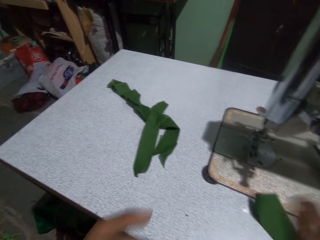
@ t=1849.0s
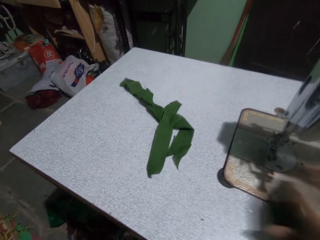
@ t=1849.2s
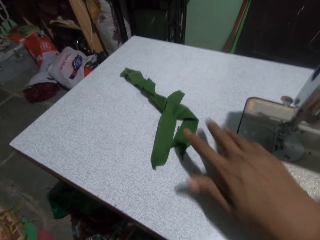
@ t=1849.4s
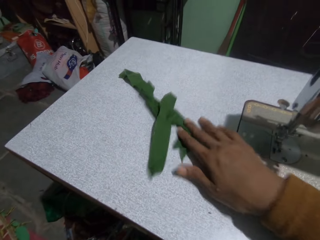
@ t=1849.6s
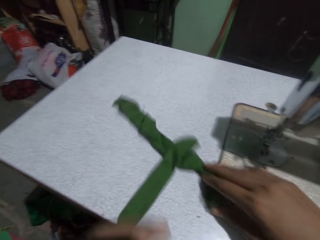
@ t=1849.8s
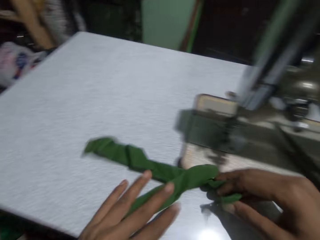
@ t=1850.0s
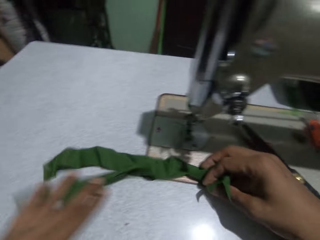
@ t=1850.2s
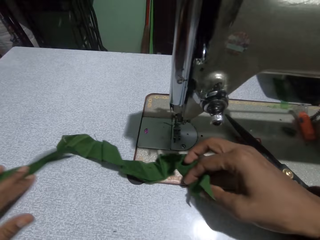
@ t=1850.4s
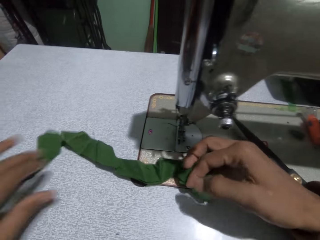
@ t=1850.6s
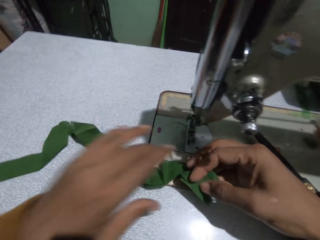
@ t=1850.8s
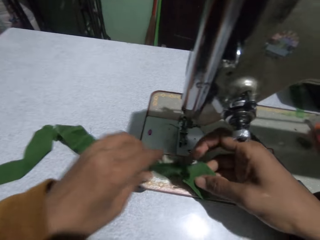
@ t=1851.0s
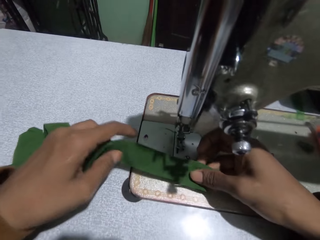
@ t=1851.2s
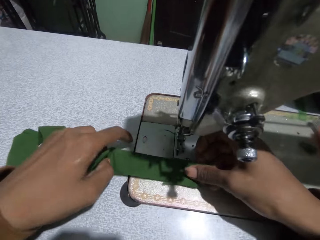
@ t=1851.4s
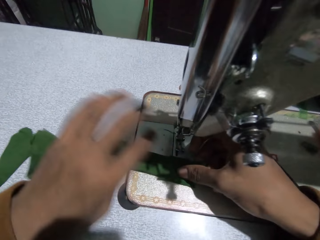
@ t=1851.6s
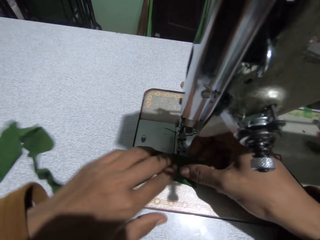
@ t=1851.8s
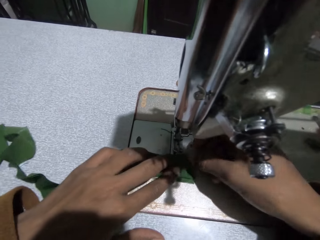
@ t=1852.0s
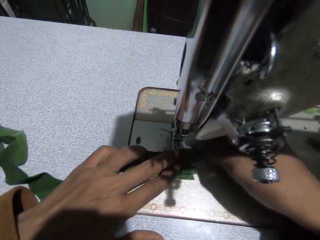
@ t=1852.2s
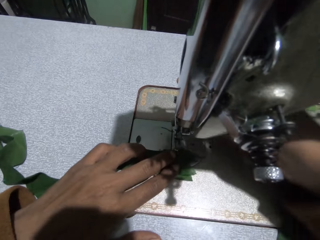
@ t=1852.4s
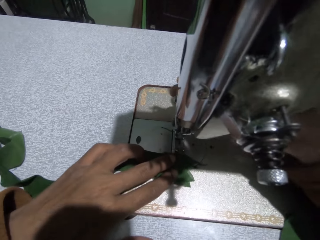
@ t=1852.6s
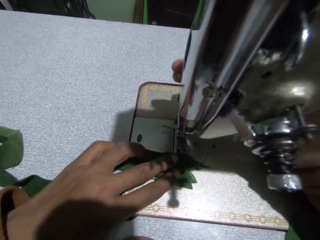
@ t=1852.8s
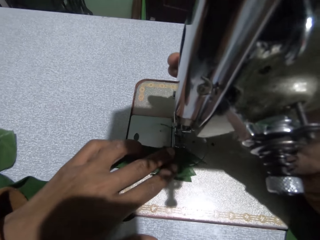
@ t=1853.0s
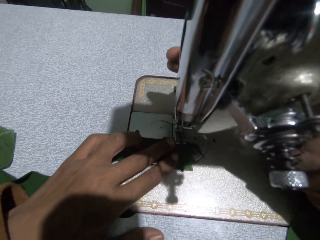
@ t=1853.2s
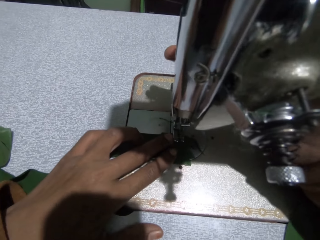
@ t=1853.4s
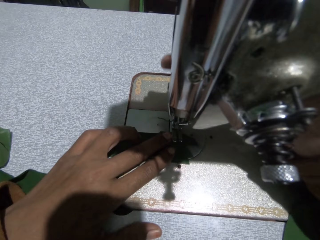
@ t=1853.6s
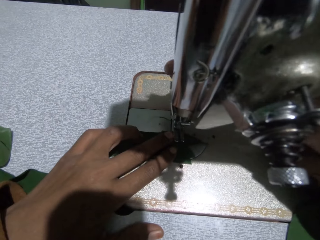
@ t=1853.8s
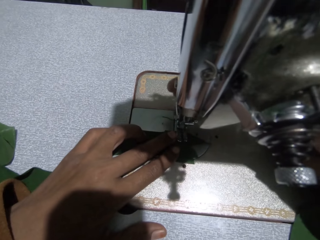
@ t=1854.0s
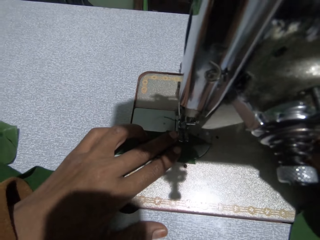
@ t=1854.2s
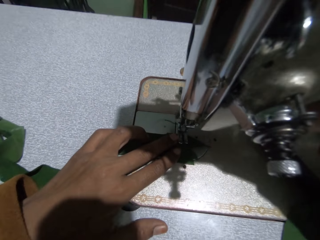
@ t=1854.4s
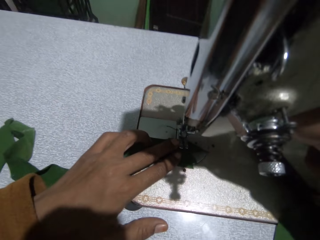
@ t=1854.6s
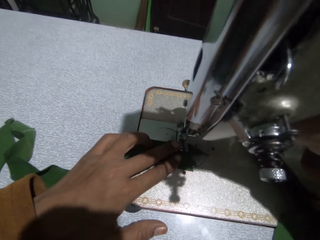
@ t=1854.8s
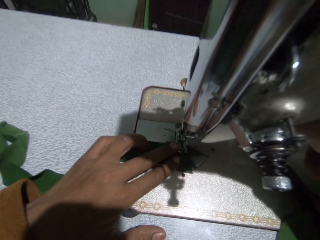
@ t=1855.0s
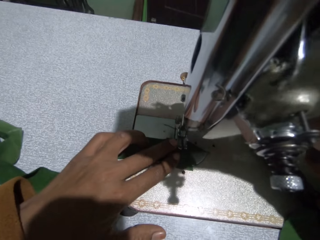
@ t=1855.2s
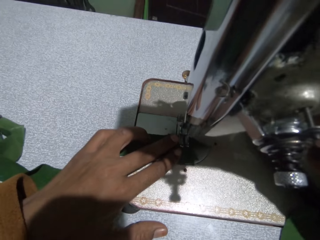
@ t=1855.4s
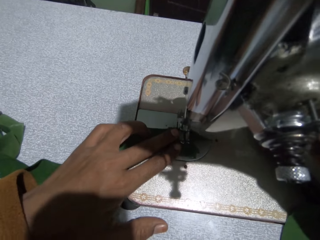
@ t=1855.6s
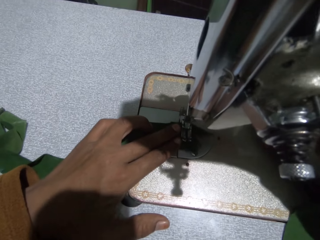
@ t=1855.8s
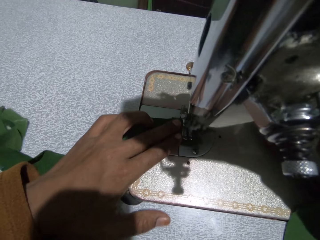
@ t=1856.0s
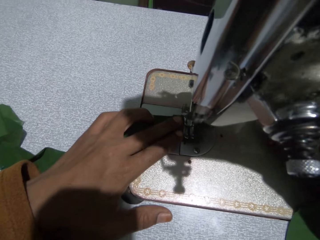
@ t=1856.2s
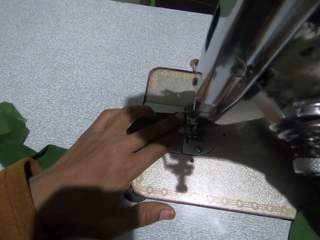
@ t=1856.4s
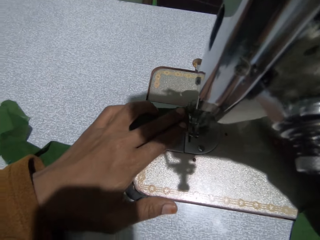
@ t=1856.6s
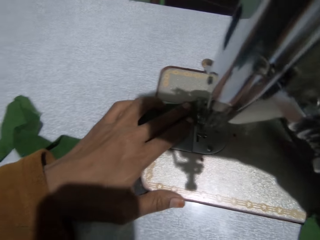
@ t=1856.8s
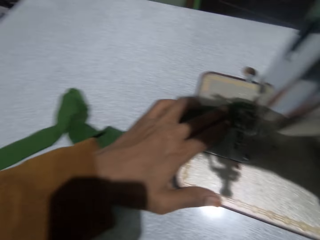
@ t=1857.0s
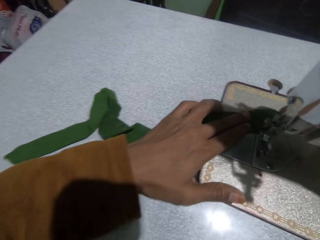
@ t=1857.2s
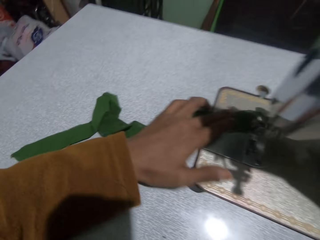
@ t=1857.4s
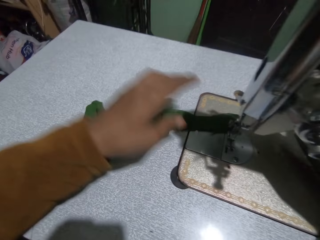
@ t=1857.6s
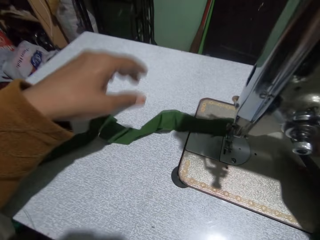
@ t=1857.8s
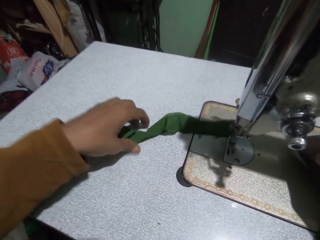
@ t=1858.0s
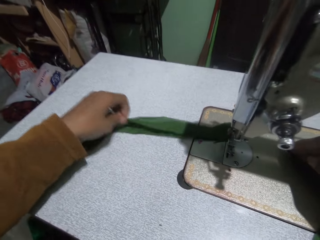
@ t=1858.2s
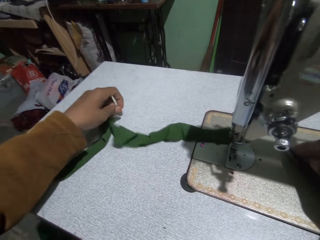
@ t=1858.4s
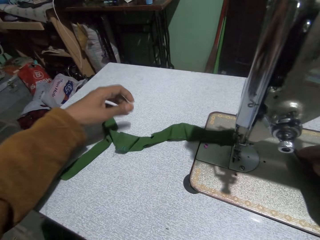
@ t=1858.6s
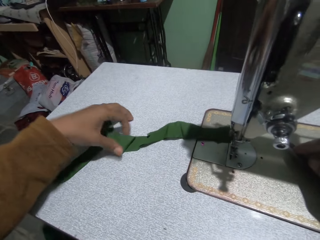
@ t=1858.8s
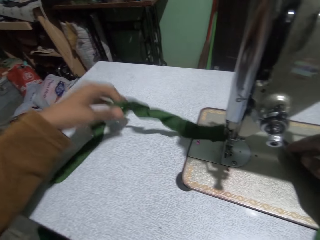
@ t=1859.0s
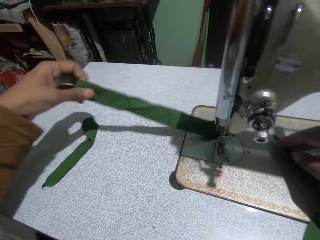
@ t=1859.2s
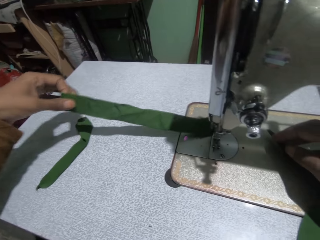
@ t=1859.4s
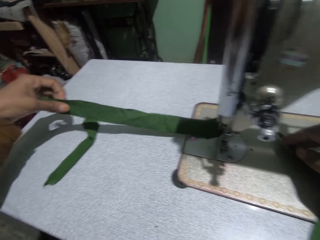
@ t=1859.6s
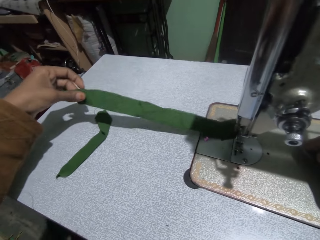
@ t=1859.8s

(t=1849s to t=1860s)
The camera wearer adjusts the piece of cloth on the sewing machine. She picks up a cloth. She adjusts the presser bar handle on the sewing machine with her right hand. She sews the piece of cloth. She adjusts the piece of cloth on the sewing machine.

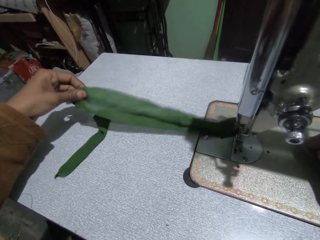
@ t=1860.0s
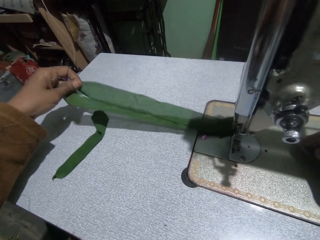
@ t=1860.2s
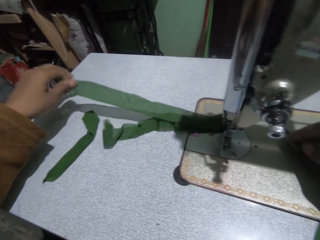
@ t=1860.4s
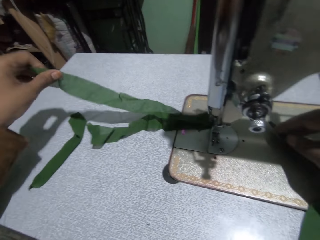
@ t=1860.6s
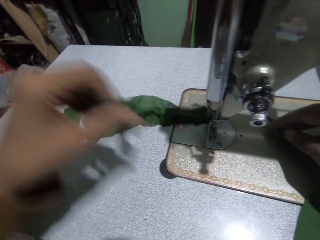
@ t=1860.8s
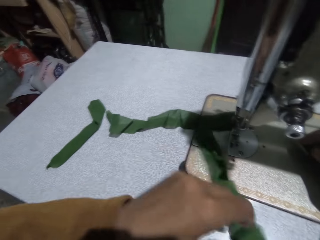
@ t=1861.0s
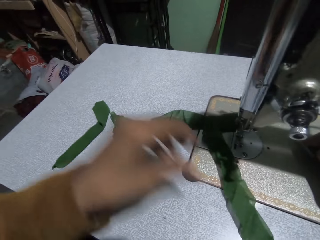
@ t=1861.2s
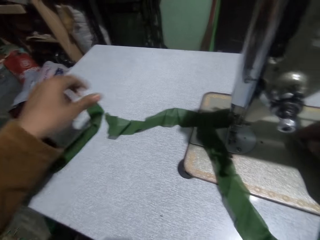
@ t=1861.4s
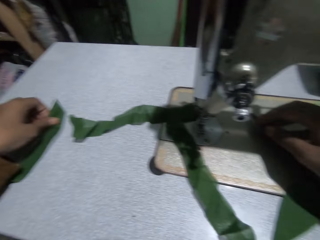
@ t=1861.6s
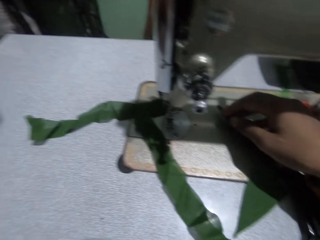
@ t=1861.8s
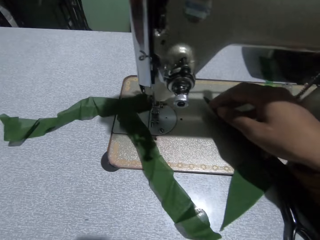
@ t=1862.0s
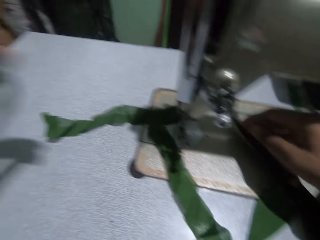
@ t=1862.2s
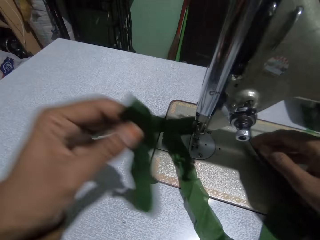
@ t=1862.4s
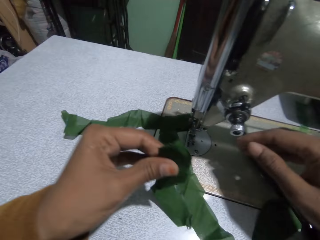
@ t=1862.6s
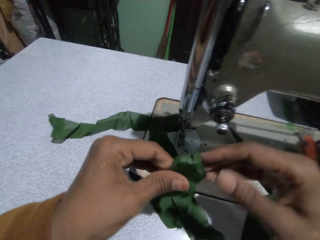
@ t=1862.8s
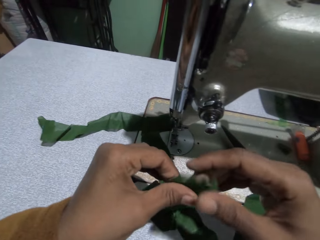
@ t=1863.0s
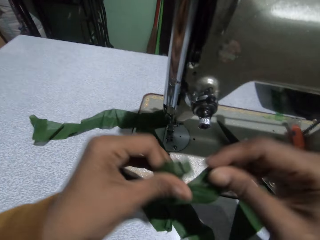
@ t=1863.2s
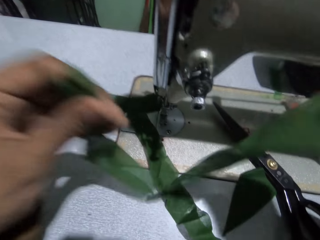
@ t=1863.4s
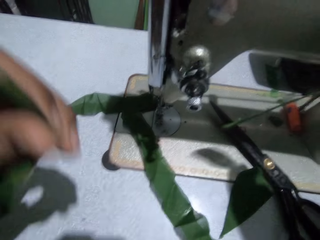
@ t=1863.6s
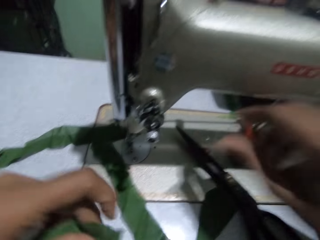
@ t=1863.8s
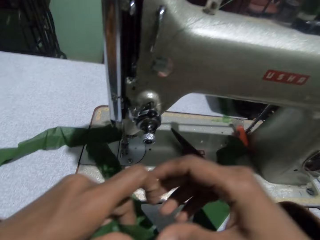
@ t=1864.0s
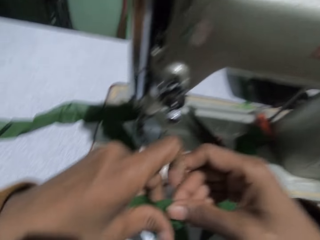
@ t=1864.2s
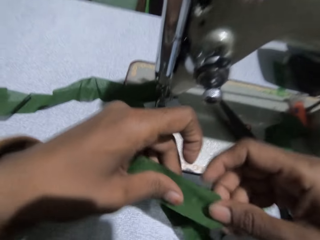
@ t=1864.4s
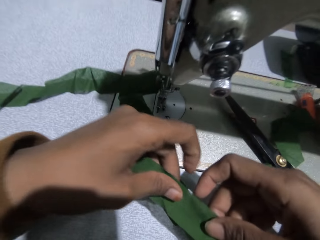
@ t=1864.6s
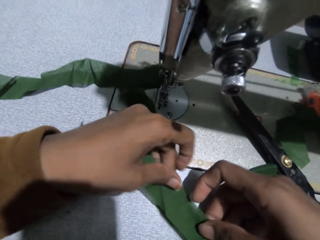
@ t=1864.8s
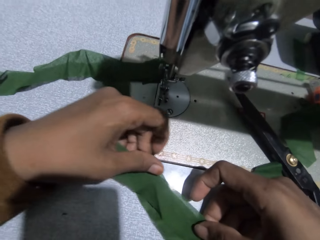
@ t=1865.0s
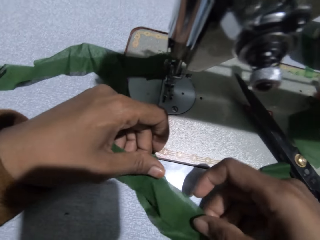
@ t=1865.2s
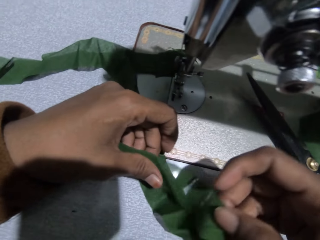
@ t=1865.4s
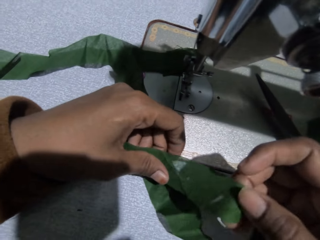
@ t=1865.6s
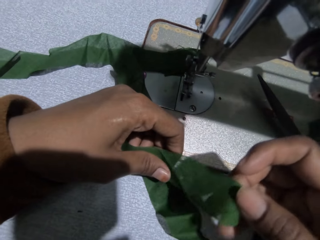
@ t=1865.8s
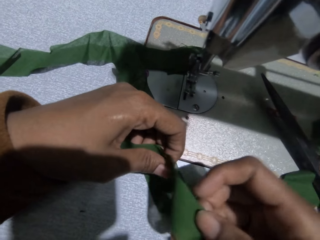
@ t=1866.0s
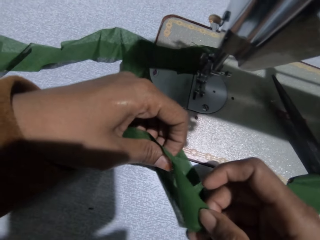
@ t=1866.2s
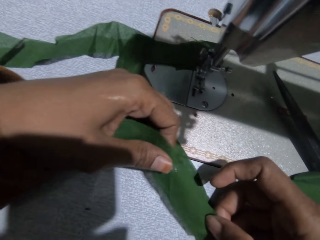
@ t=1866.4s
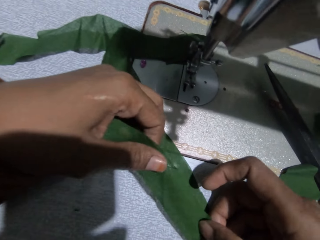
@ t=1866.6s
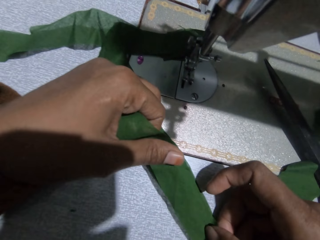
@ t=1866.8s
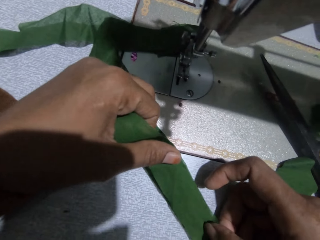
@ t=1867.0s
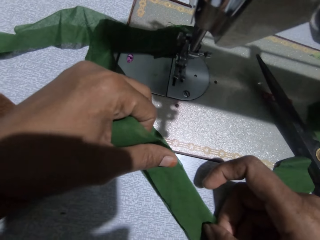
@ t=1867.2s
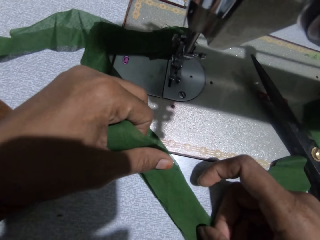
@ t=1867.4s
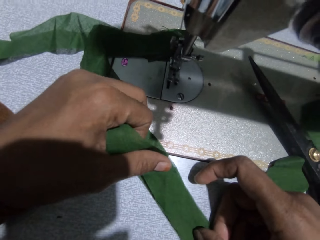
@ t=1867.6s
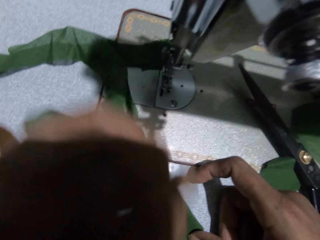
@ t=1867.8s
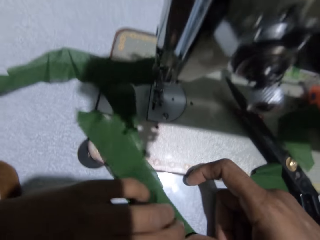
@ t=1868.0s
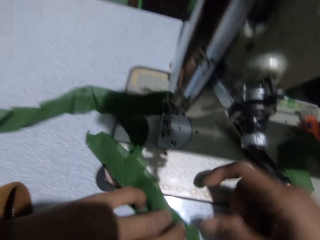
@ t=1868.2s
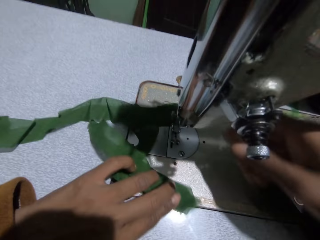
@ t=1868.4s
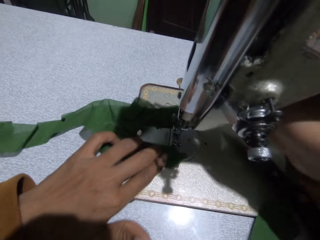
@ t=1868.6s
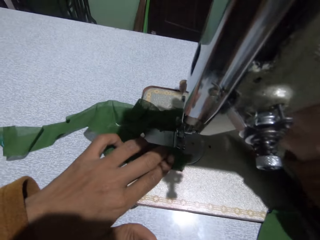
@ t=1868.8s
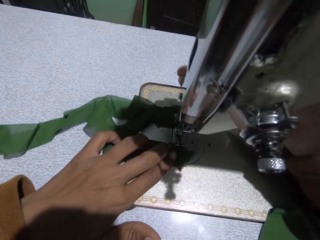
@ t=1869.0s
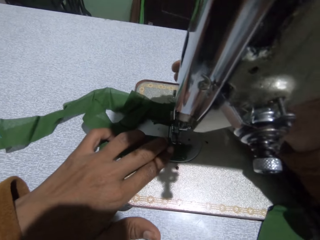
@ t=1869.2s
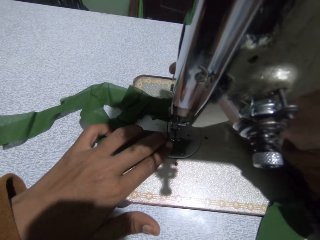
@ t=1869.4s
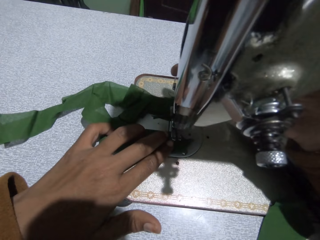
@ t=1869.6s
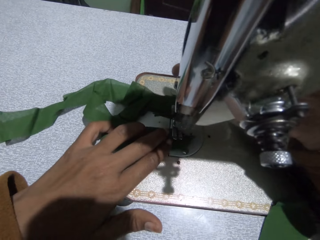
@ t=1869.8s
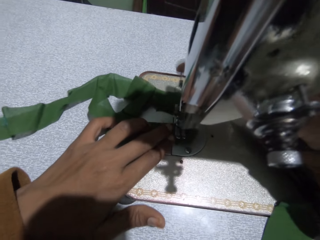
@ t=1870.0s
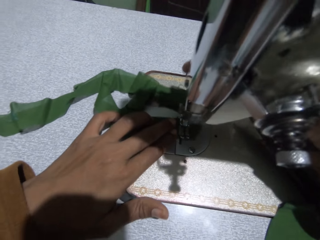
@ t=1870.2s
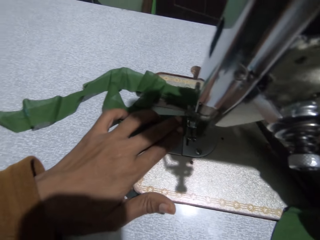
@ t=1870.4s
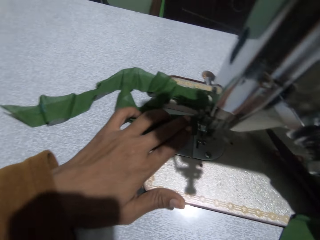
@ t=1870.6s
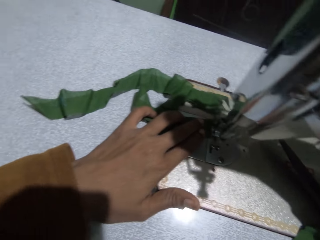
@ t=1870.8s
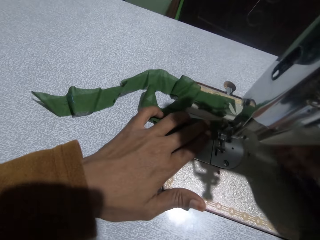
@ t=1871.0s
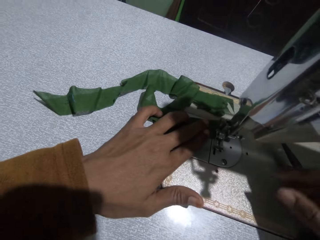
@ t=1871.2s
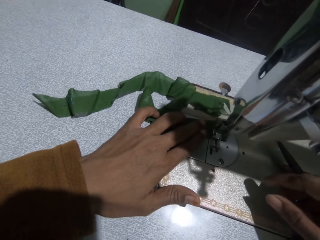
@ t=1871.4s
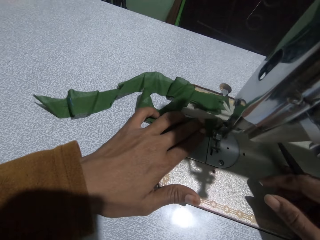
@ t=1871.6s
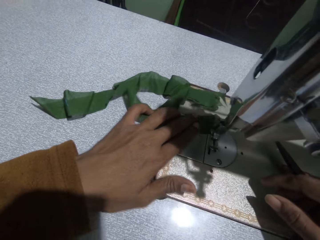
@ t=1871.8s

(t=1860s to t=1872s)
The camera wearer stretches the cloth. She picks up a cloth. She puts the cloth on the sewing machine. She joins the pieces of cloth. She adjusts the presser bar handle on the sewing machine with her right hand. She sews the piece of cloth.
